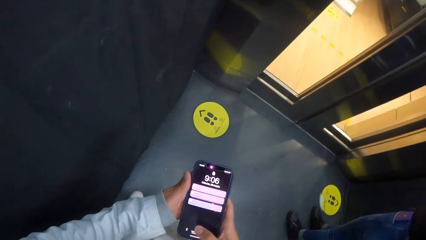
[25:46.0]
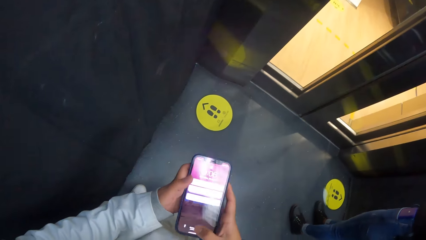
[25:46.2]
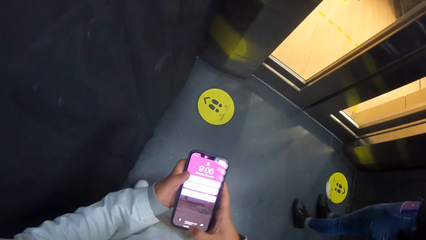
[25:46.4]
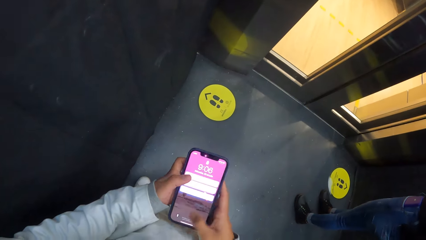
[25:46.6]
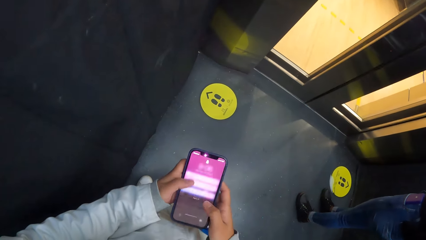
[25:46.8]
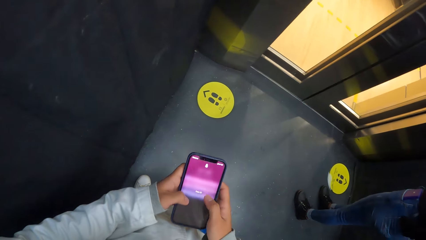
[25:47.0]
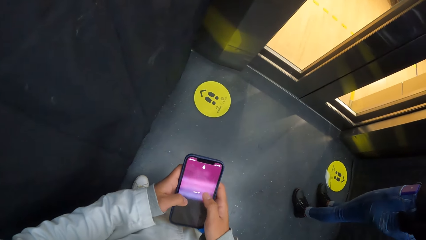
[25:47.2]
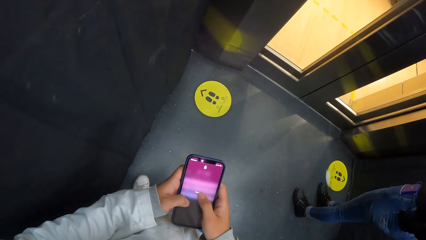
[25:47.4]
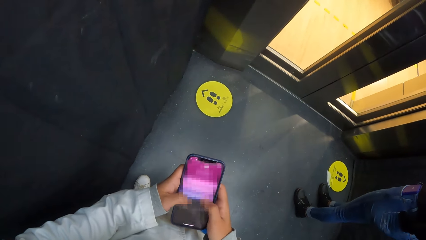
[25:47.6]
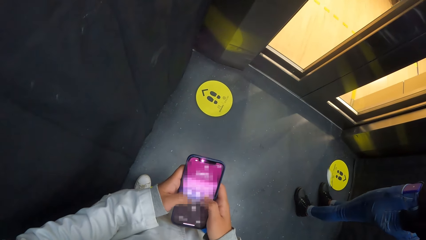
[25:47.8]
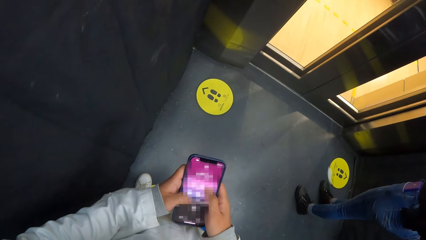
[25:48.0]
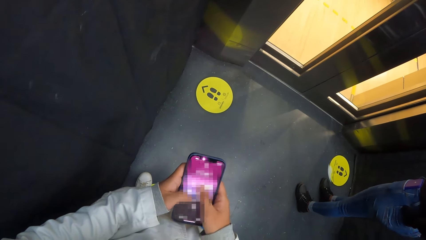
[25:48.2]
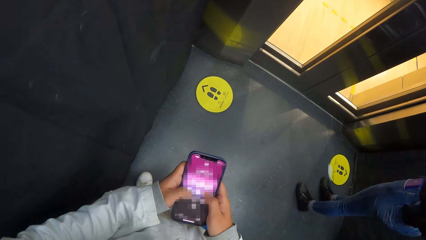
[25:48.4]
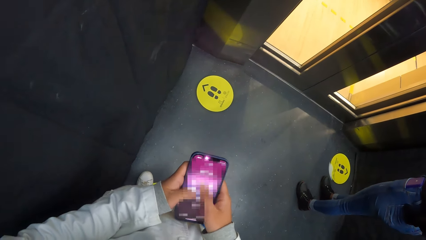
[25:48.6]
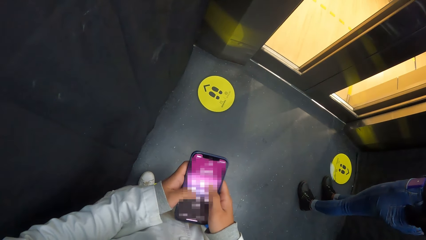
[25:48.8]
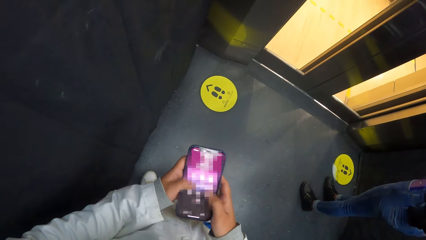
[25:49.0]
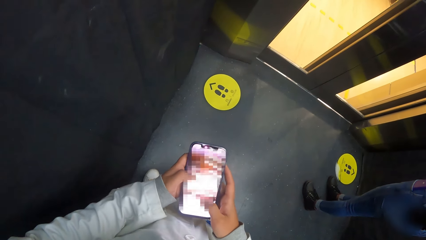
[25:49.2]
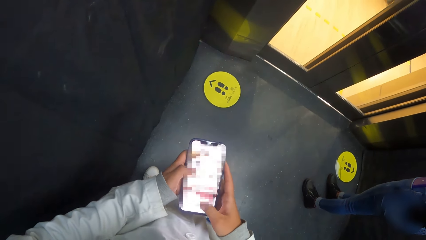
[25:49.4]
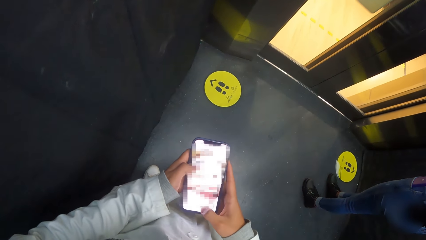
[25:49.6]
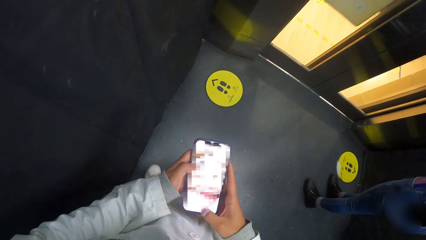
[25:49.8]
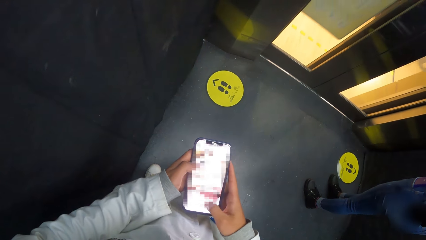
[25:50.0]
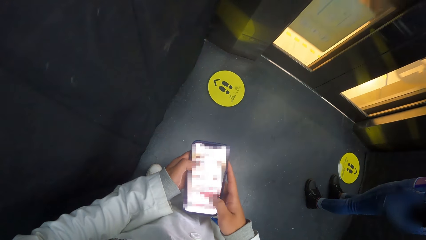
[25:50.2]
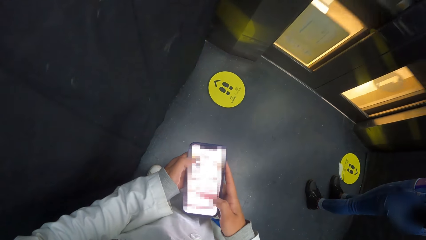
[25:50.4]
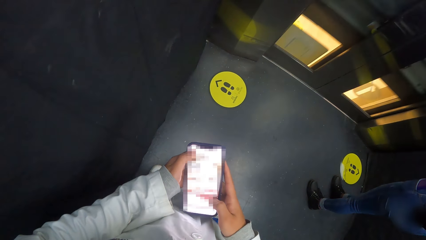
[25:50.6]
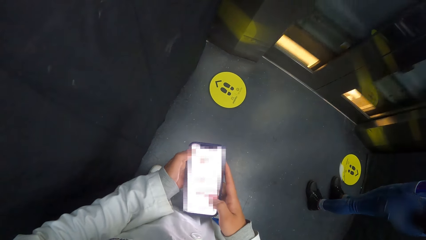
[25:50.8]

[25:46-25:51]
The camera wearer scrolls on the phone.

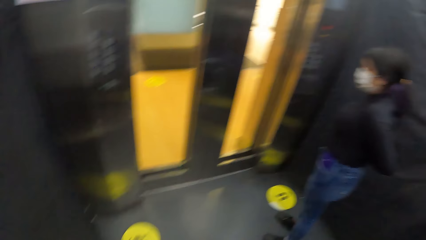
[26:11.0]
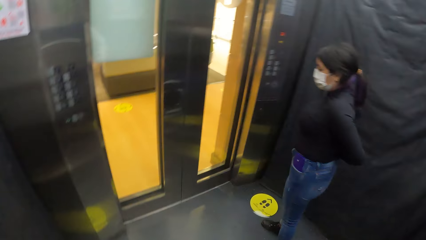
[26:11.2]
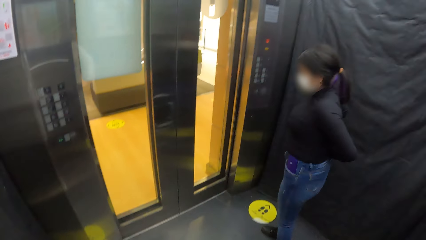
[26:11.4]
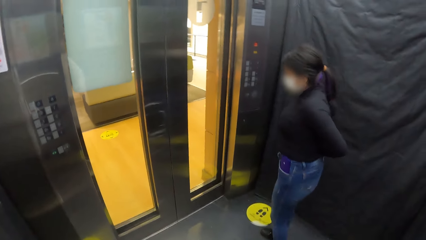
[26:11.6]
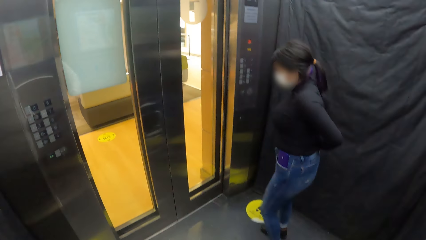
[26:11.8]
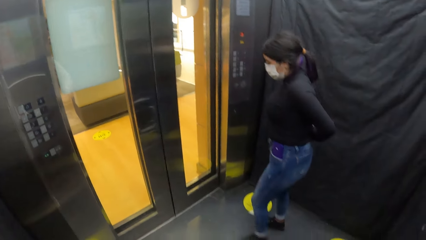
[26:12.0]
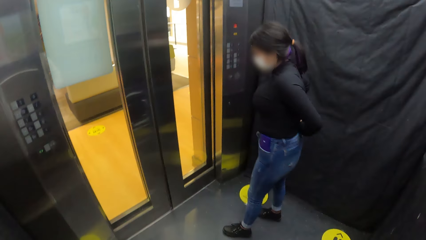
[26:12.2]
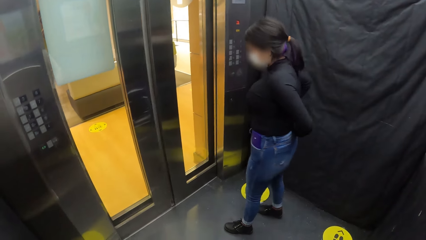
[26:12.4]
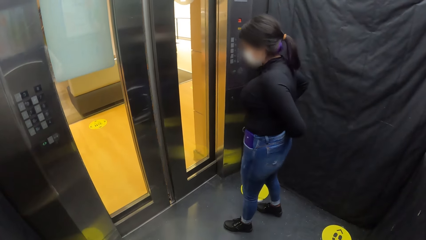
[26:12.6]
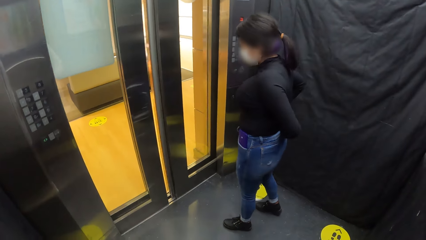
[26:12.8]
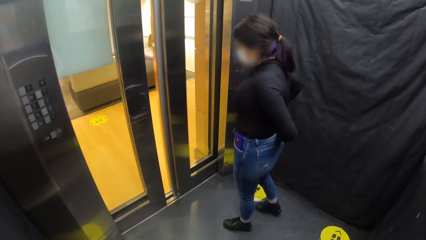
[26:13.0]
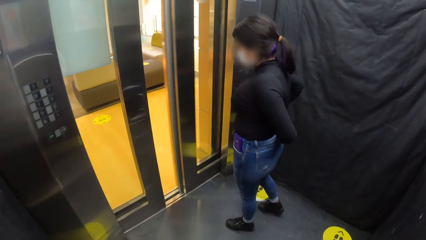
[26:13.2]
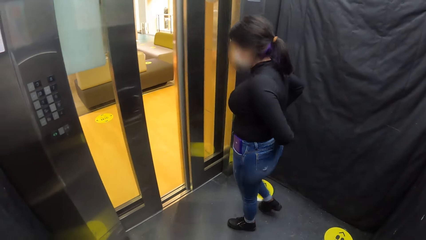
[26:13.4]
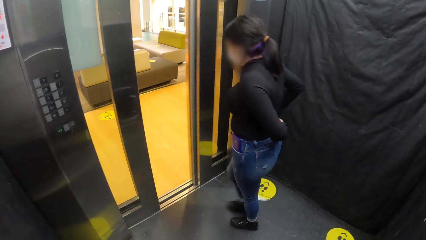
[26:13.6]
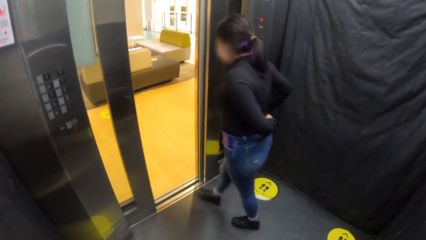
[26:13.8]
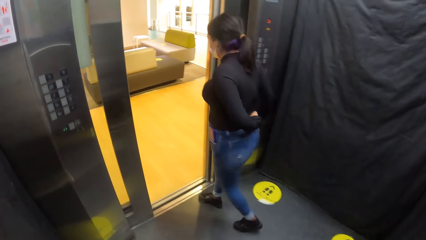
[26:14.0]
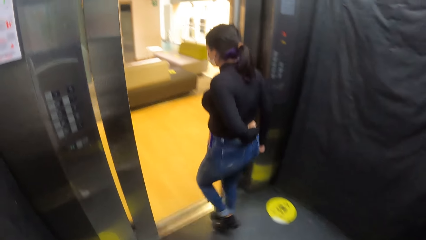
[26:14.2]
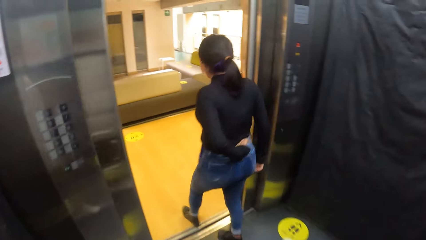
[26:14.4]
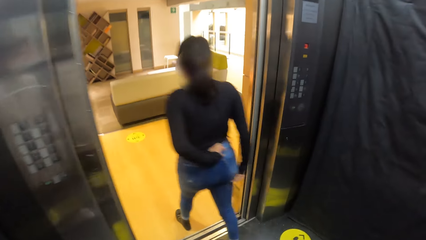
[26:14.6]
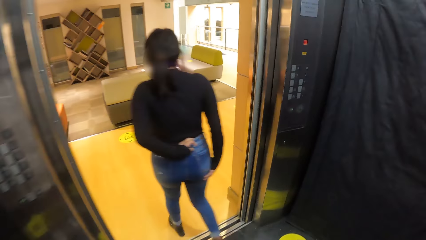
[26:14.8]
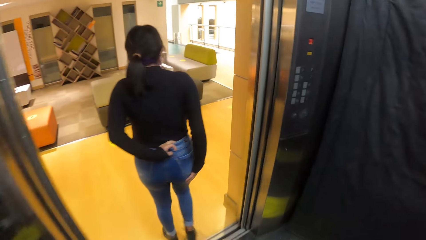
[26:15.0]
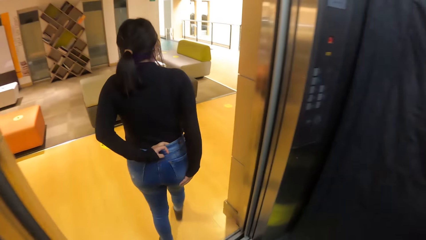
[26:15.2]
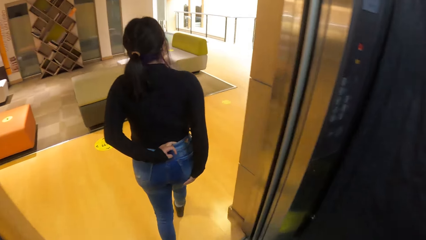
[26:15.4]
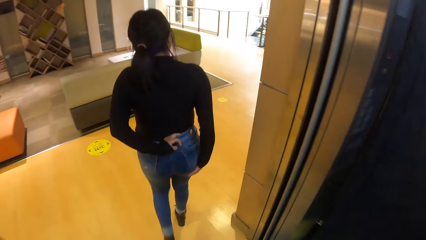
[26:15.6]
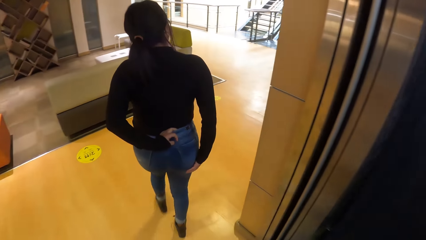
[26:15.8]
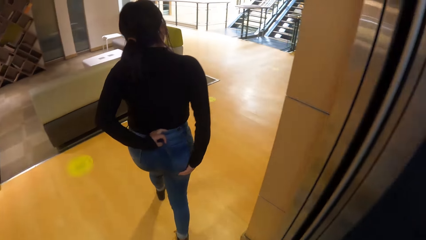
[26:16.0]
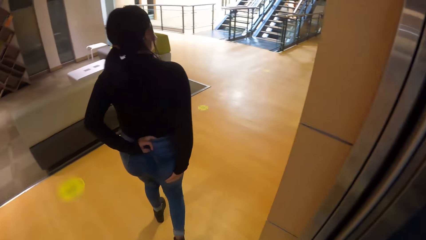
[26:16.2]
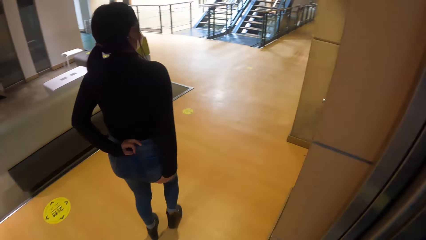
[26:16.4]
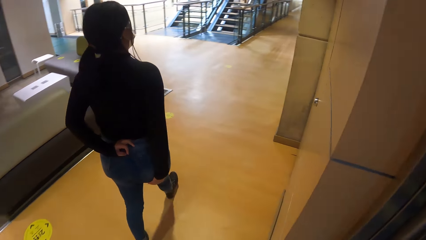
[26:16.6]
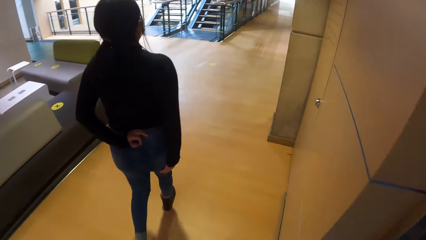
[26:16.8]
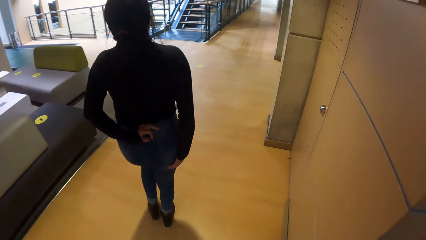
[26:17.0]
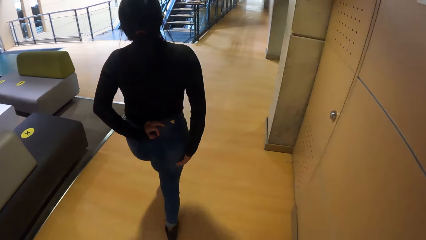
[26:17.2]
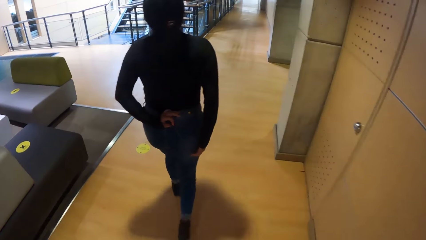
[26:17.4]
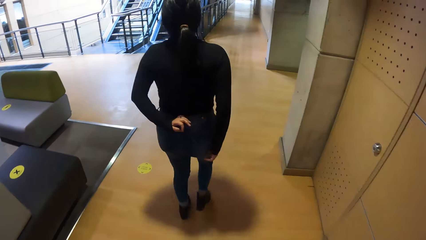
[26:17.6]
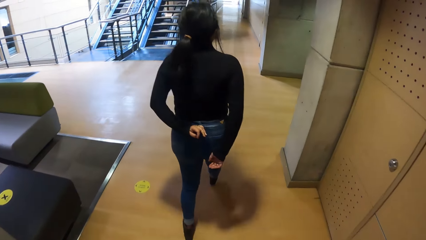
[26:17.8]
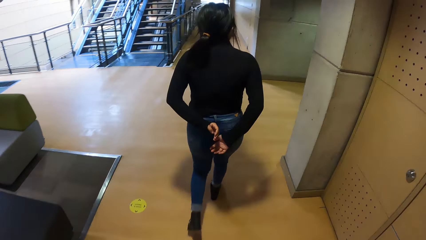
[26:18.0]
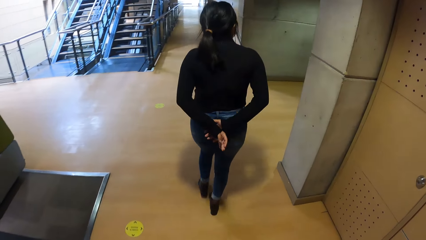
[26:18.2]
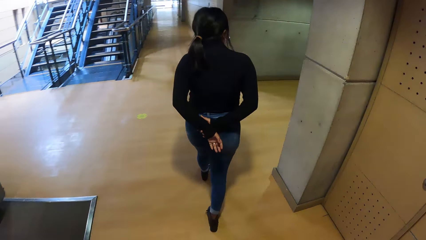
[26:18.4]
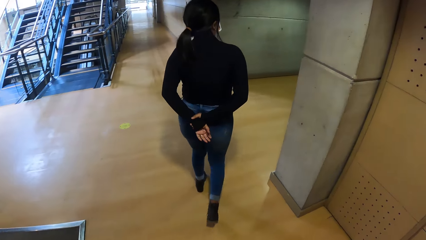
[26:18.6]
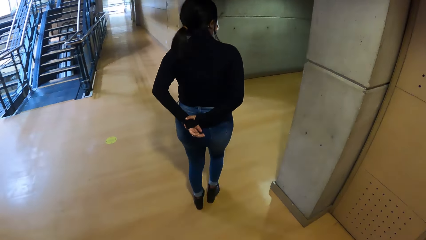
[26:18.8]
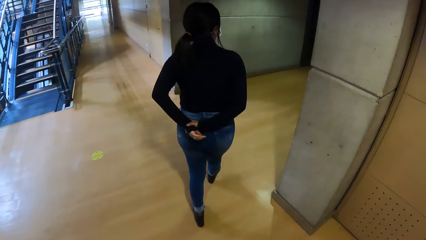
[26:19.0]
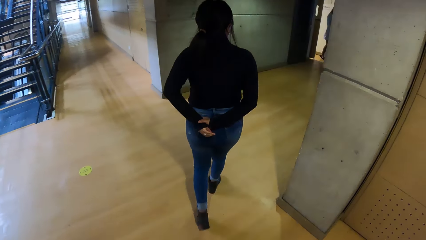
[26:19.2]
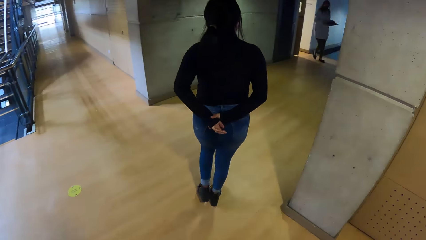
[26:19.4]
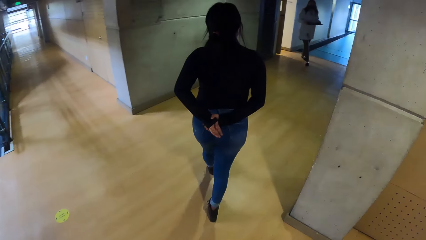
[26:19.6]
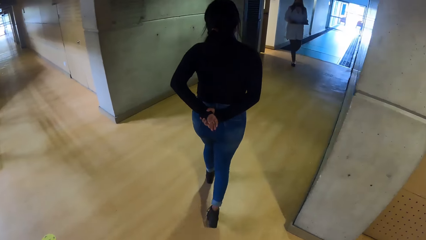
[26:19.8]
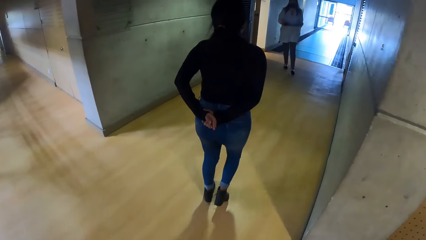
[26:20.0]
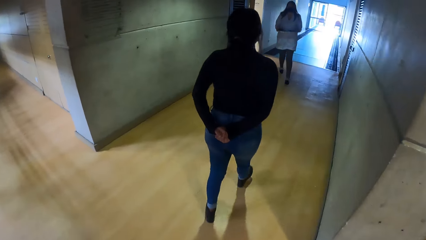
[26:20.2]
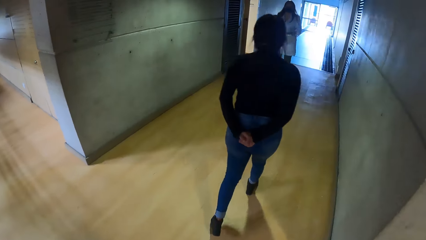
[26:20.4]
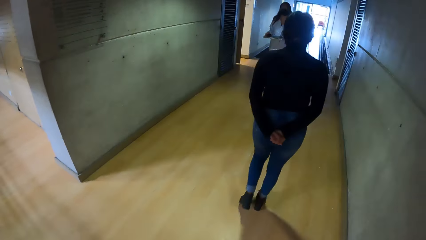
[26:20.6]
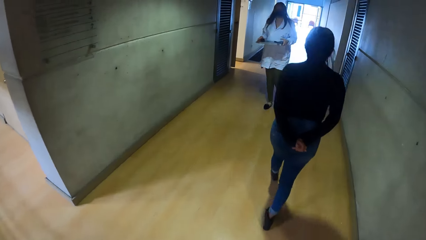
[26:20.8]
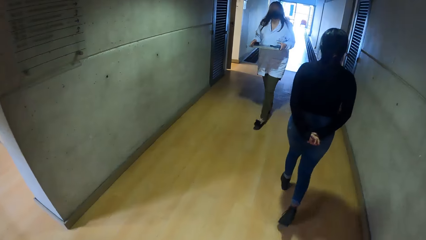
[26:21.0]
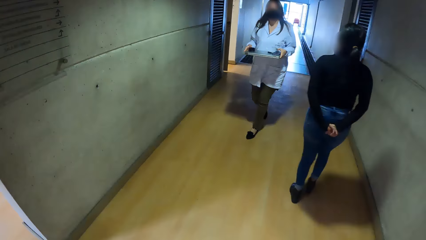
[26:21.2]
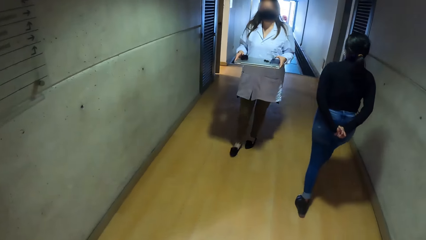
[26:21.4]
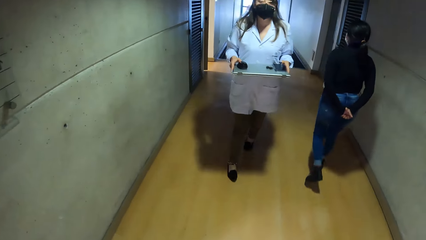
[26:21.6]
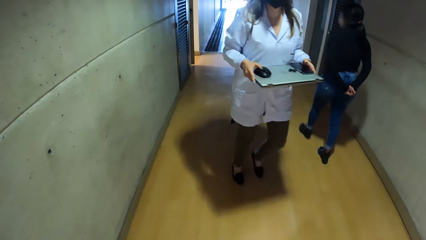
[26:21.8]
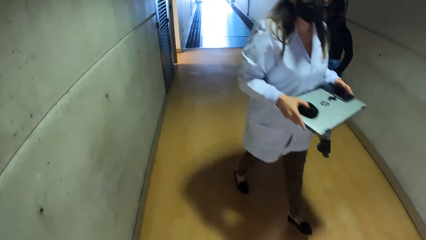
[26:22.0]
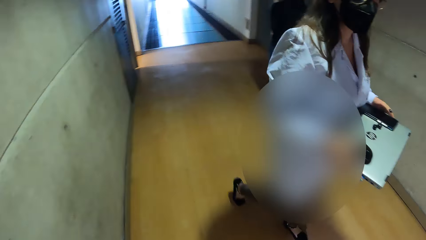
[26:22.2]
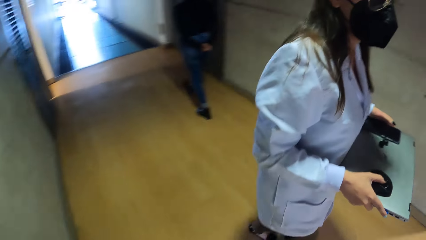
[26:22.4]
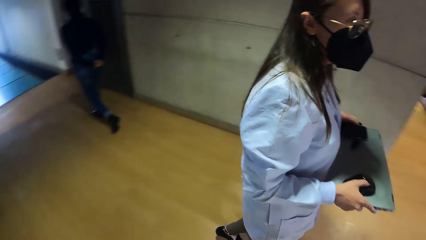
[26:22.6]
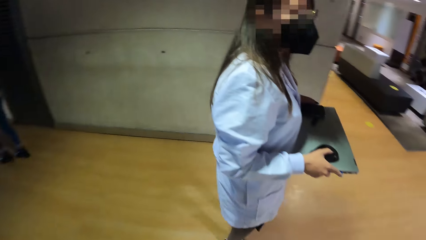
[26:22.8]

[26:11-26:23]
A woman walks out of the elevator. The camera wearer enters a hallway from the elevator. A lab technician walks towards the camera wearer.
